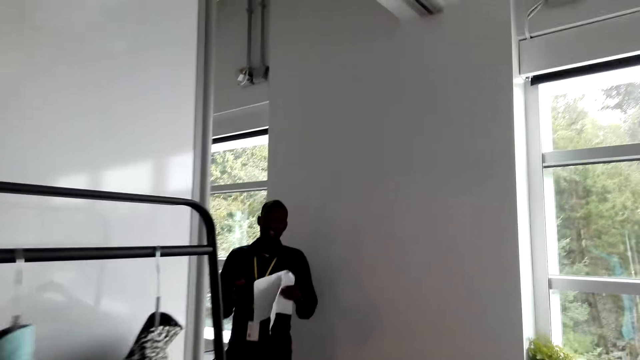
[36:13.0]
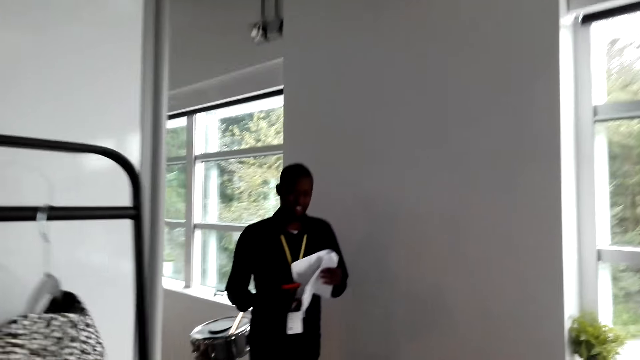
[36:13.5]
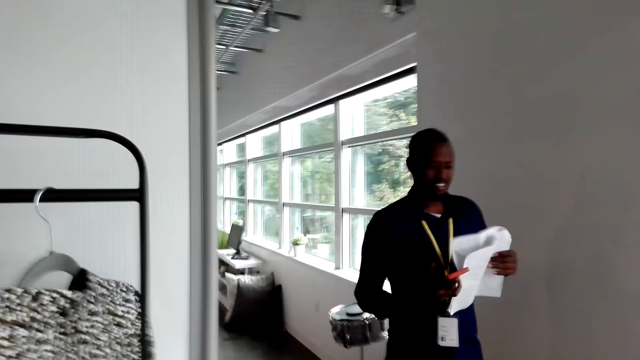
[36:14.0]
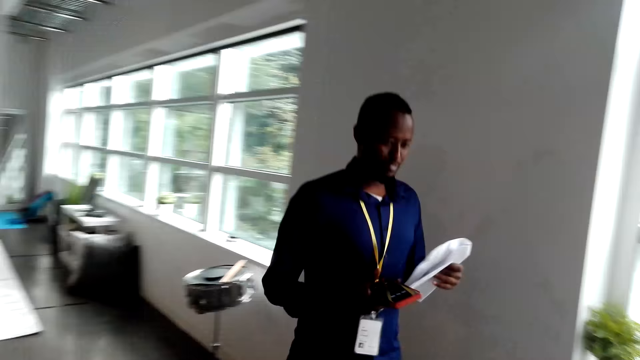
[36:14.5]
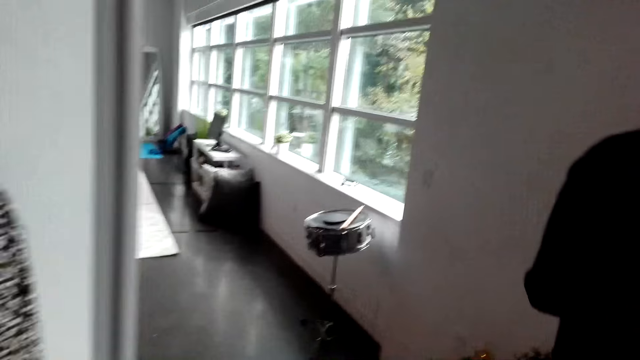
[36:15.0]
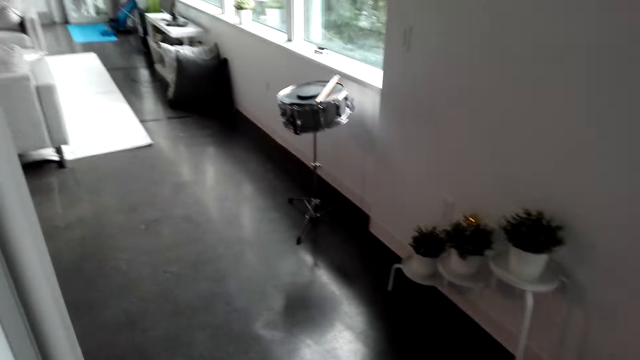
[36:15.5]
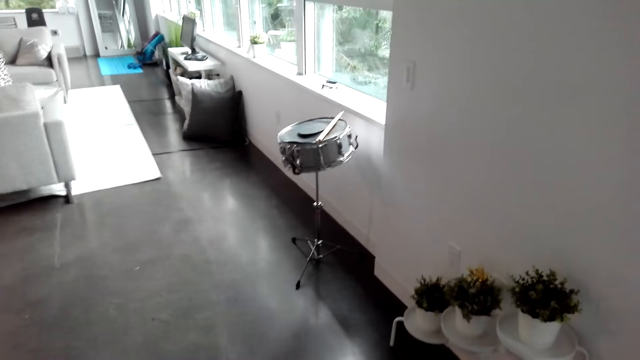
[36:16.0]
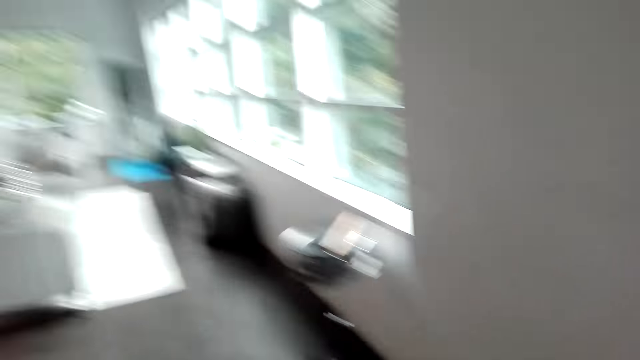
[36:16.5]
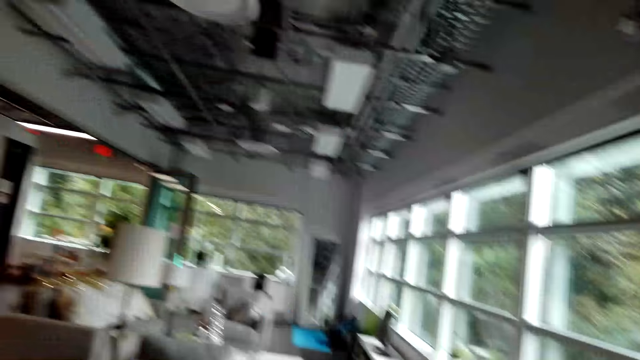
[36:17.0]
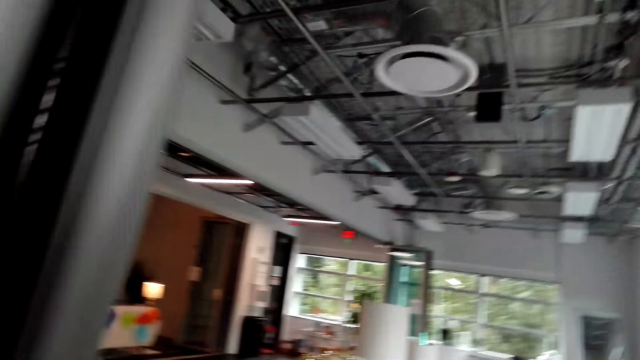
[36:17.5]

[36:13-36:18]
The camera wearer interacts with someone.

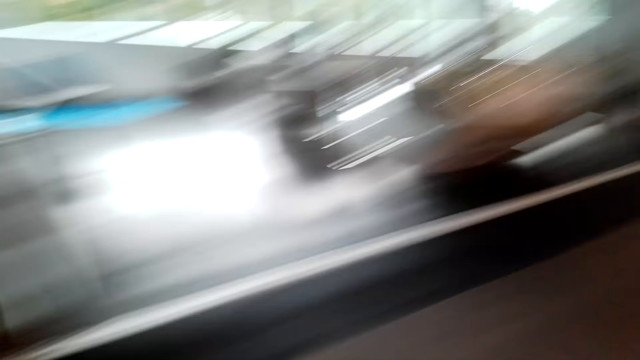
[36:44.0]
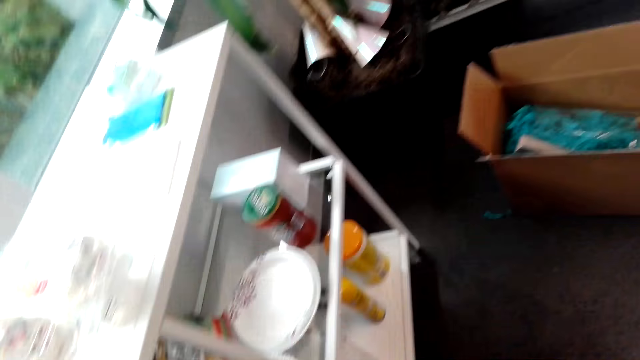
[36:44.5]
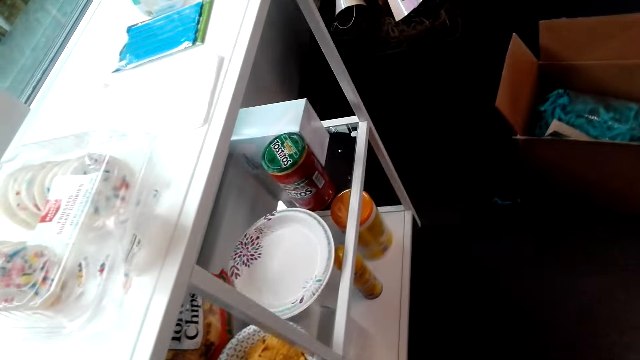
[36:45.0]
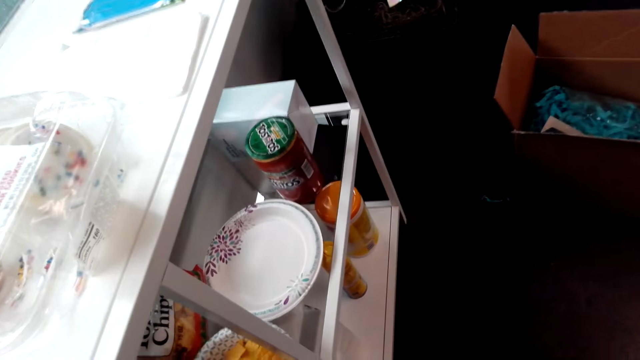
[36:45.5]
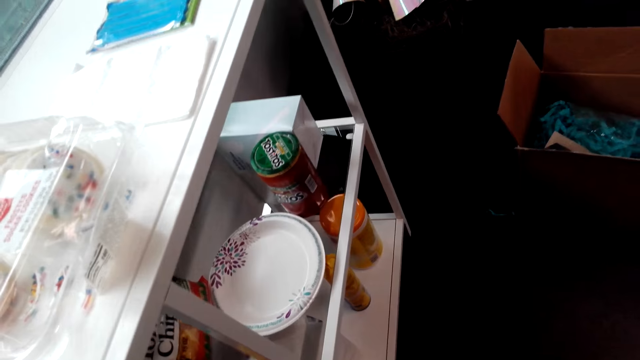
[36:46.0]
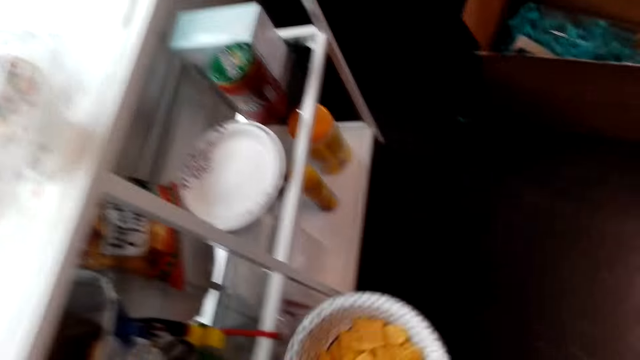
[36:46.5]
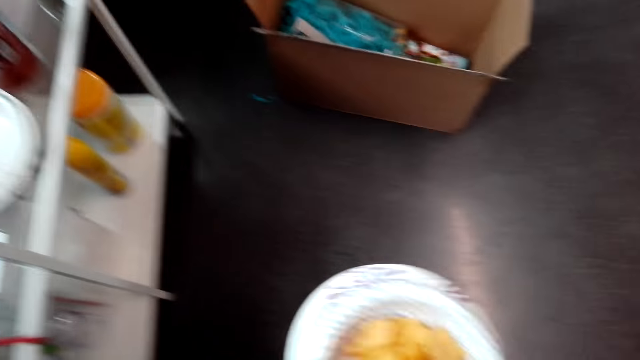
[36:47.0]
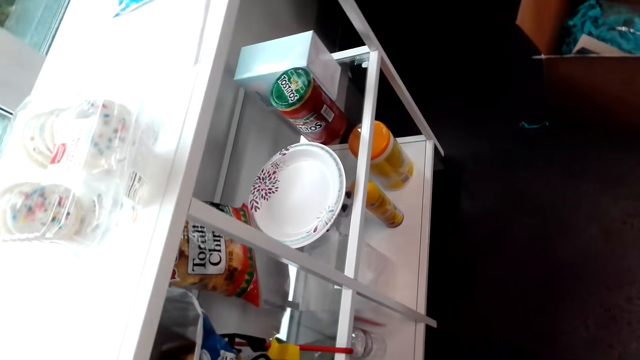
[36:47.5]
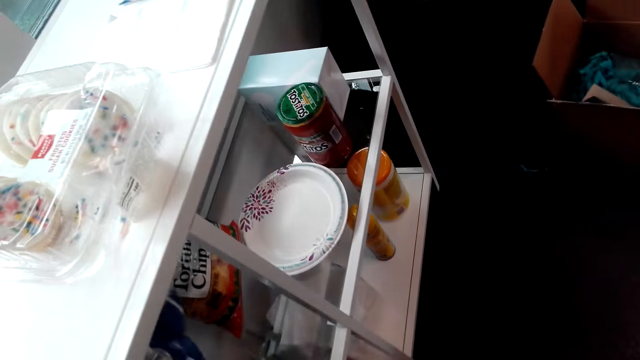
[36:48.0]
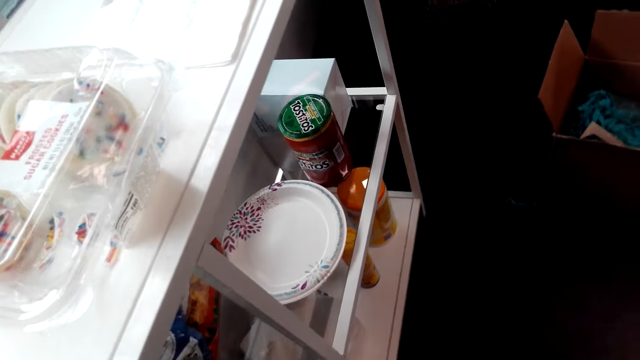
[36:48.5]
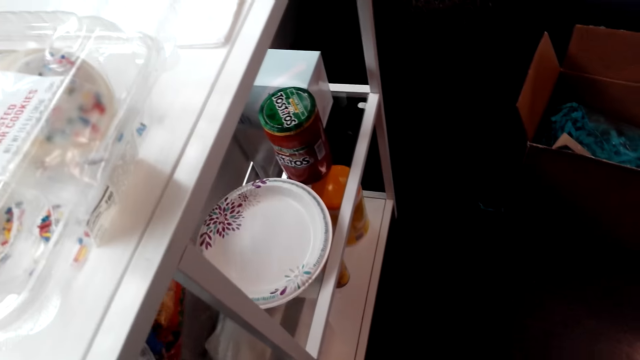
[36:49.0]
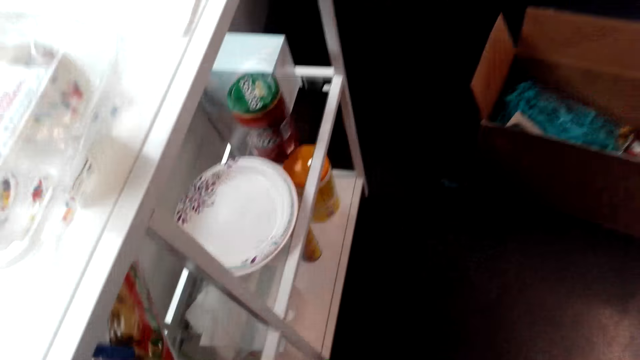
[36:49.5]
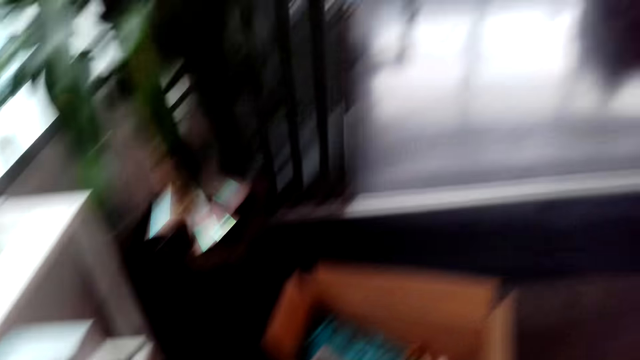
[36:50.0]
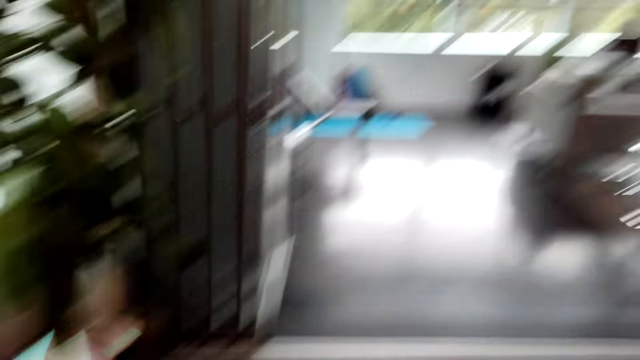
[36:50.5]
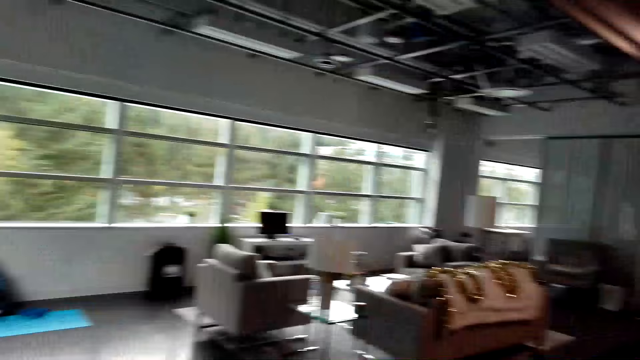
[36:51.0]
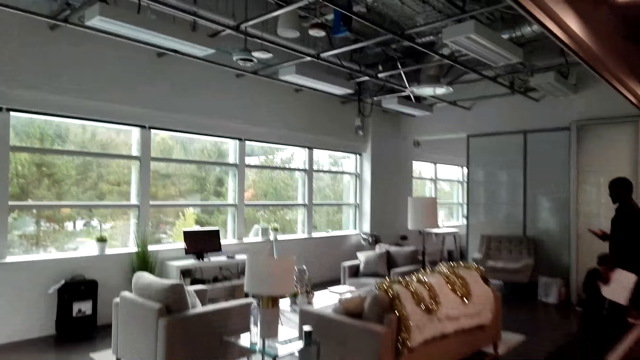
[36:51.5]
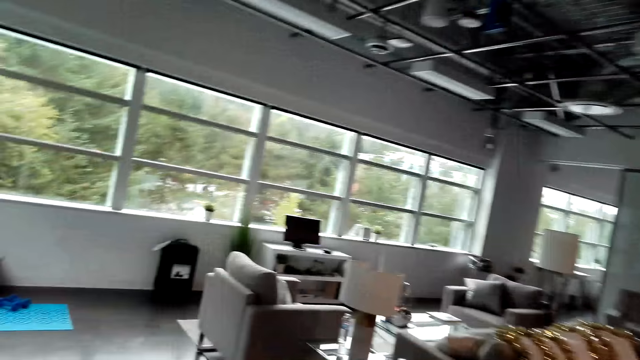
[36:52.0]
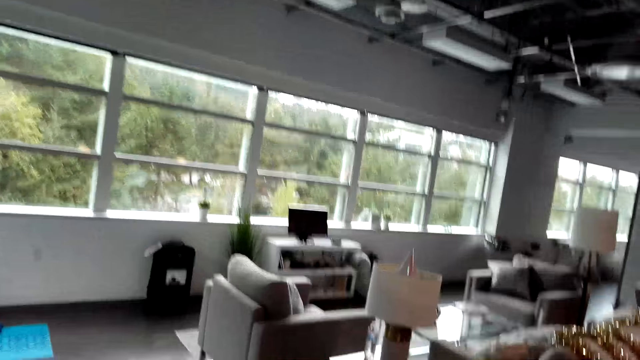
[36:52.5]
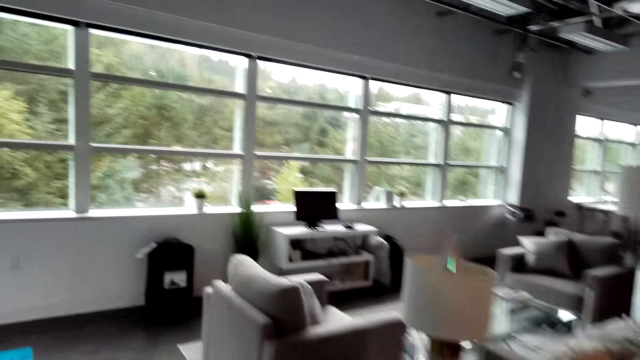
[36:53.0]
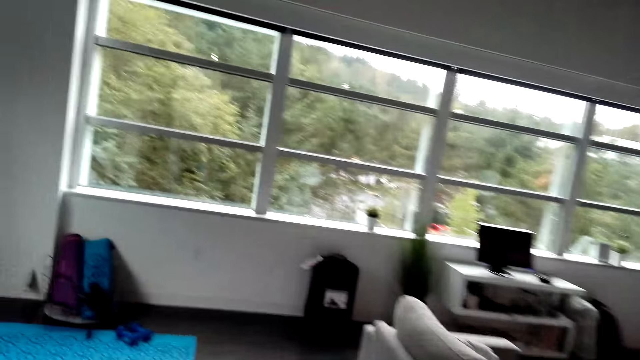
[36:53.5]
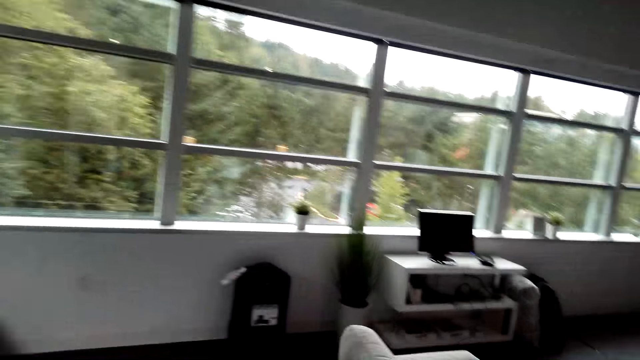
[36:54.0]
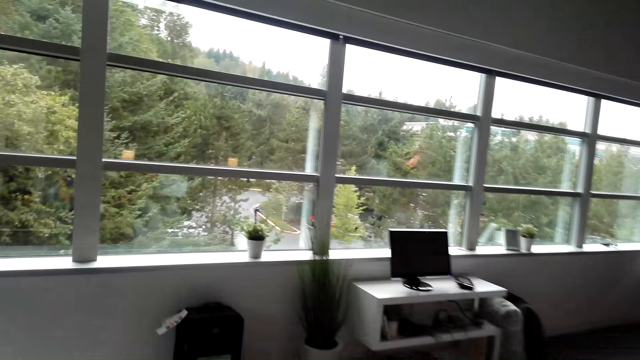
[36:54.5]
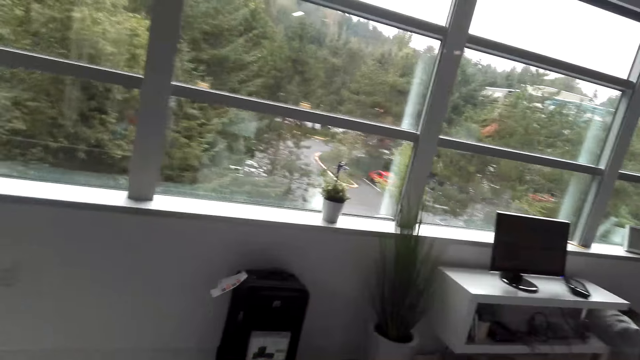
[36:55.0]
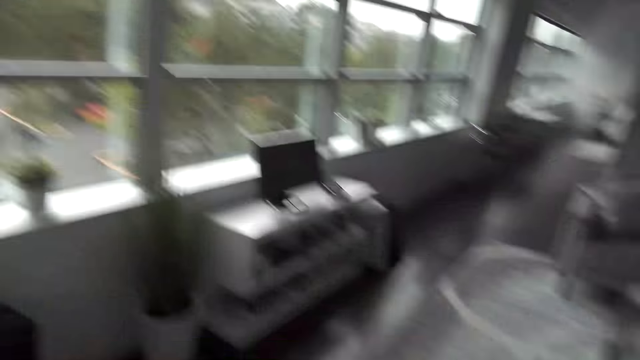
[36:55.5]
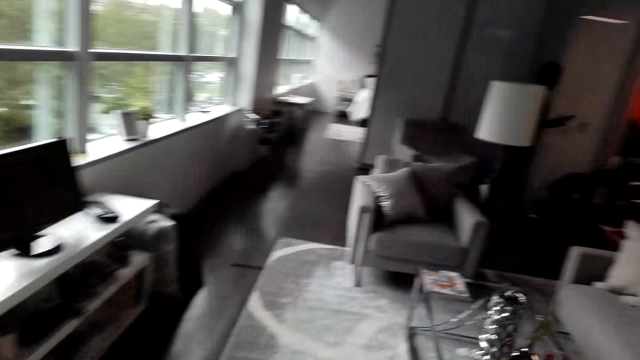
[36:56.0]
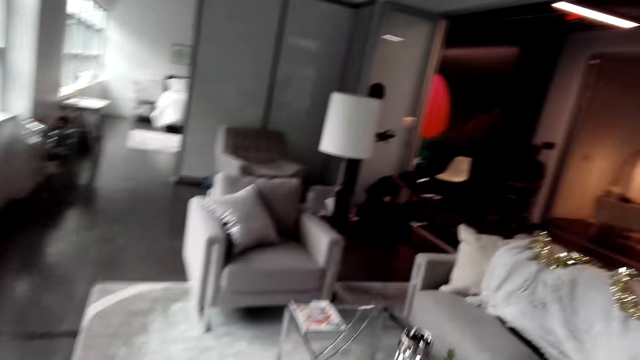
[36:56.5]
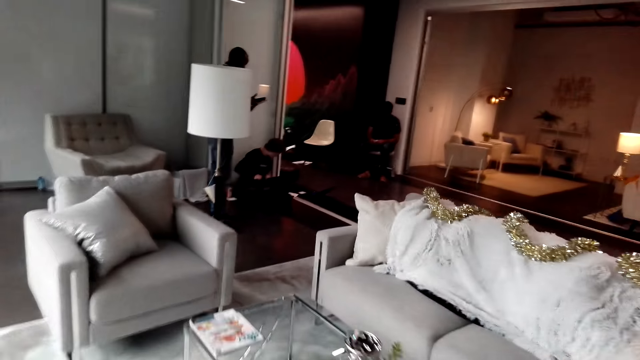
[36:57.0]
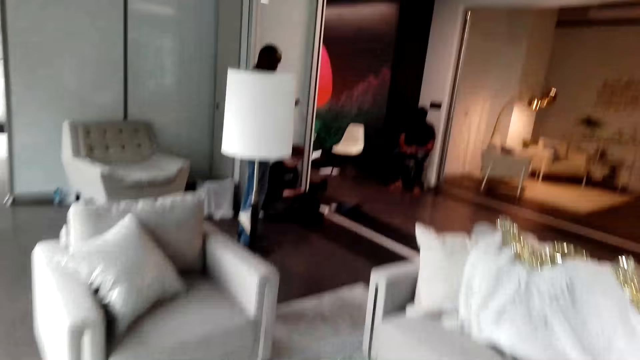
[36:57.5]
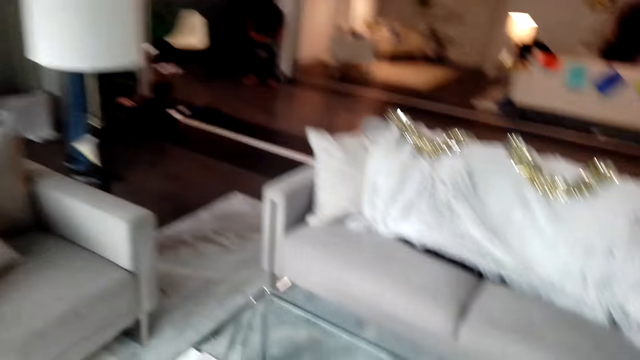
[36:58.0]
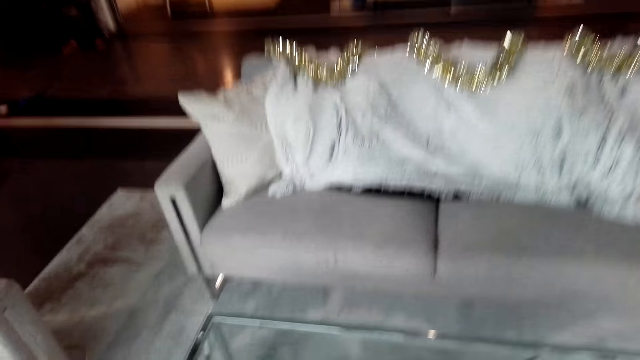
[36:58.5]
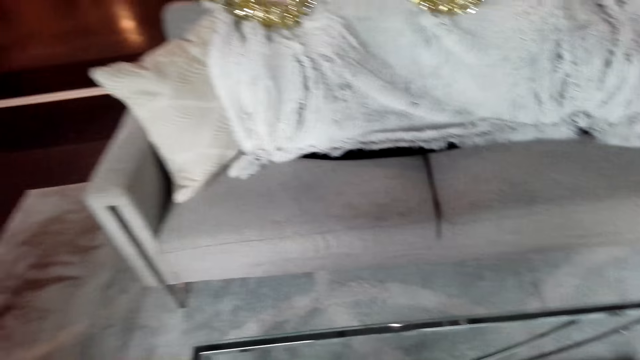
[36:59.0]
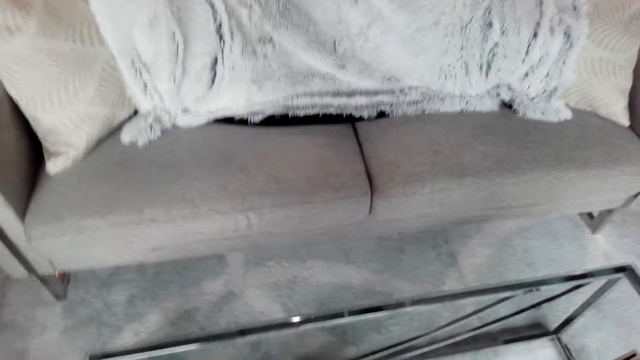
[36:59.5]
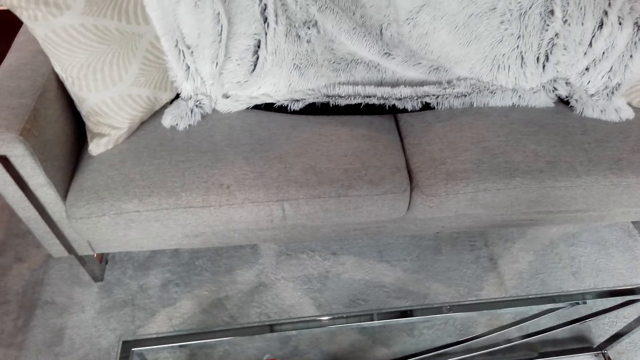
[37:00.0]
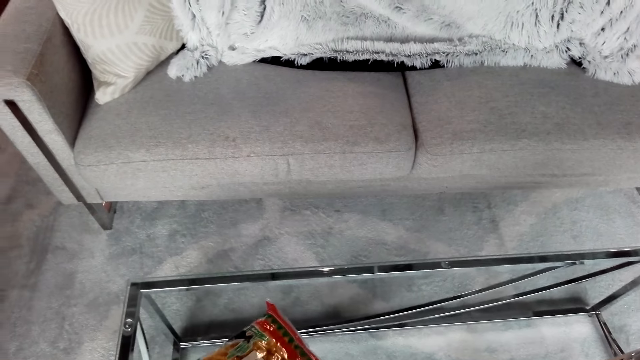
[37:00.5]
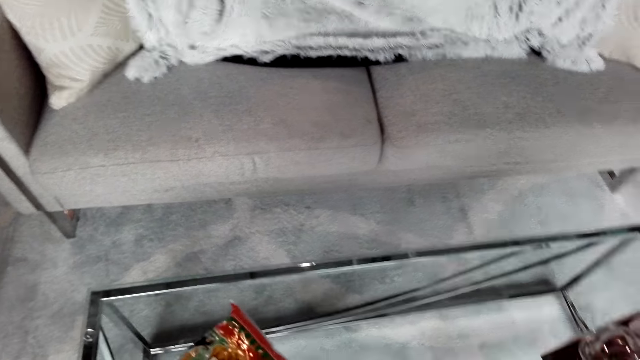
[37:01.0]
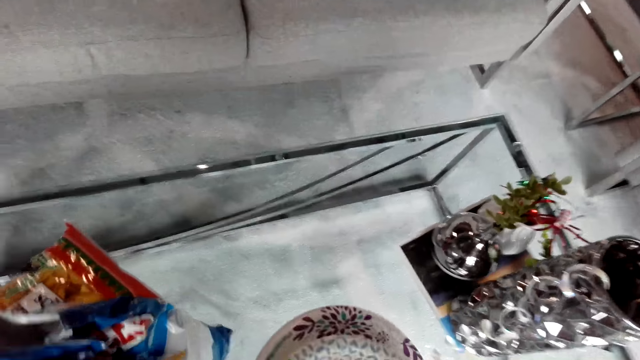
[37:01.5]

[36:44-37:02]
The camera wearer picks up a plate of crisps from the shelf. They pick up the potato chips. They walk. They put the potato chips on the table.
